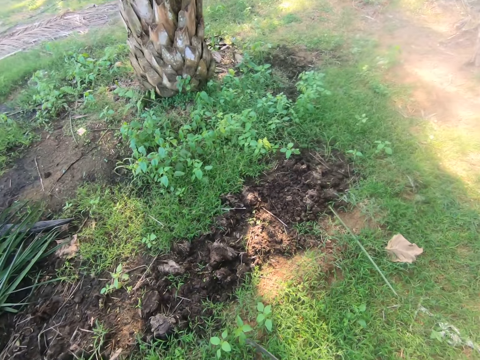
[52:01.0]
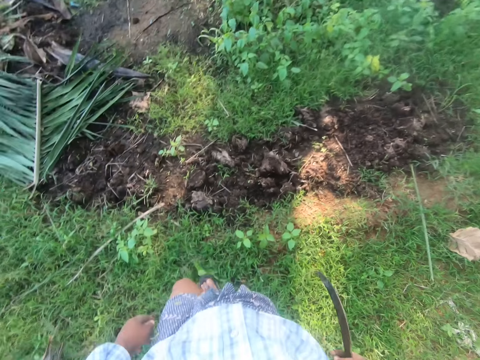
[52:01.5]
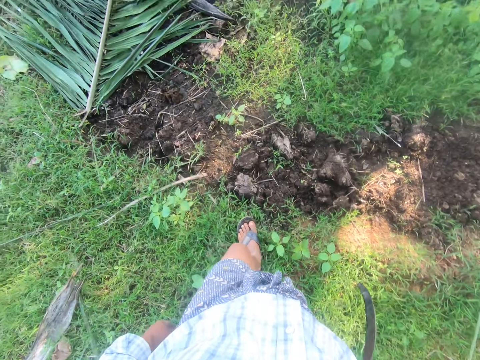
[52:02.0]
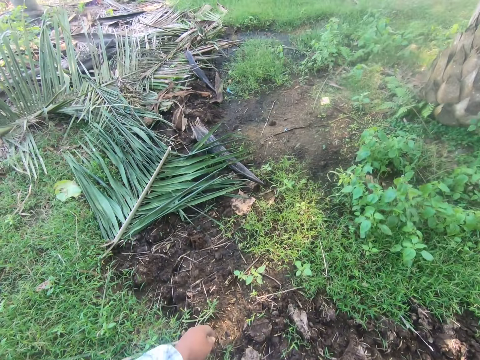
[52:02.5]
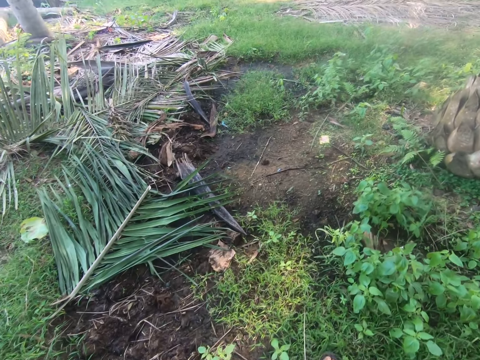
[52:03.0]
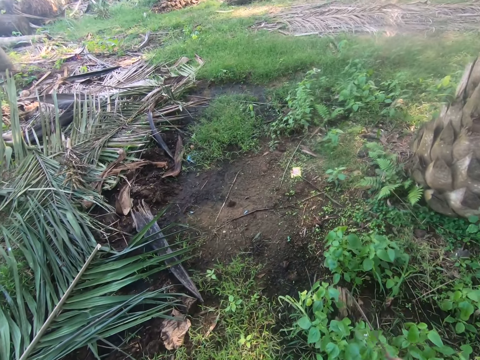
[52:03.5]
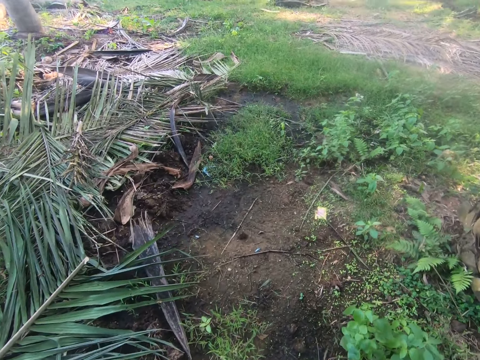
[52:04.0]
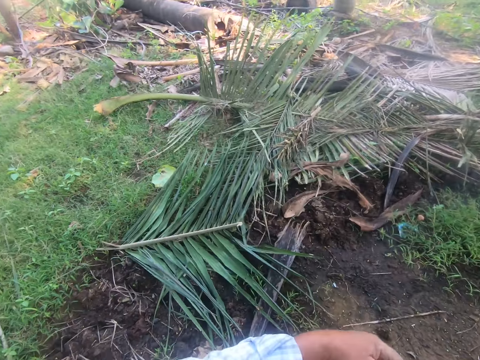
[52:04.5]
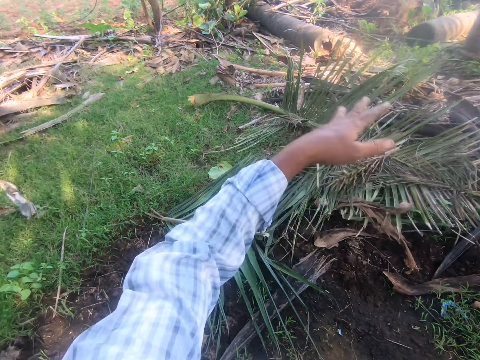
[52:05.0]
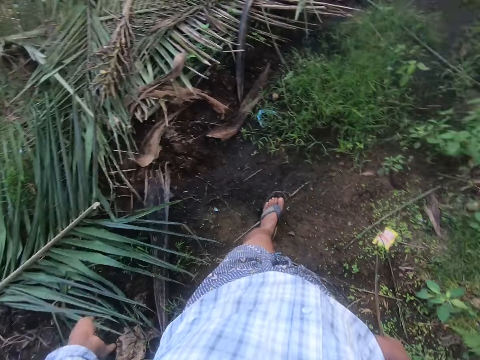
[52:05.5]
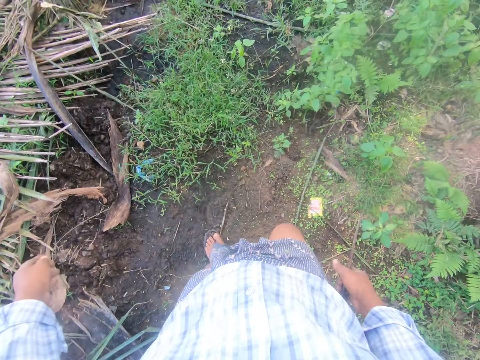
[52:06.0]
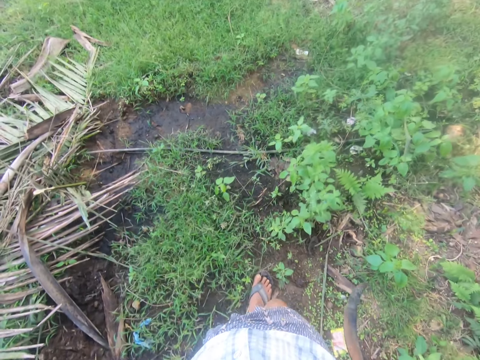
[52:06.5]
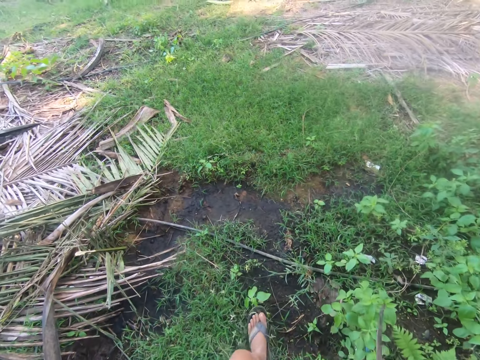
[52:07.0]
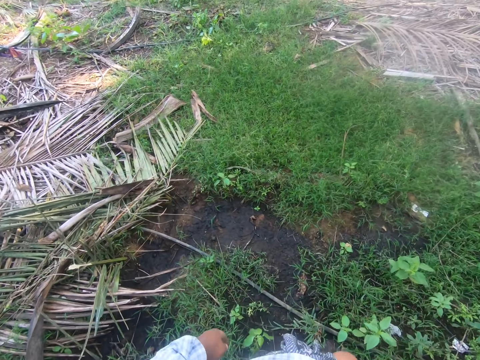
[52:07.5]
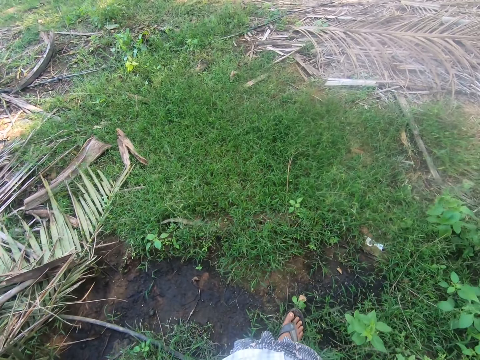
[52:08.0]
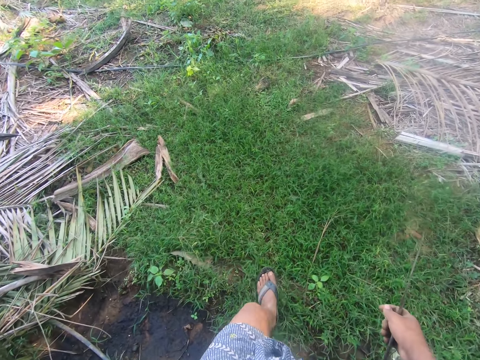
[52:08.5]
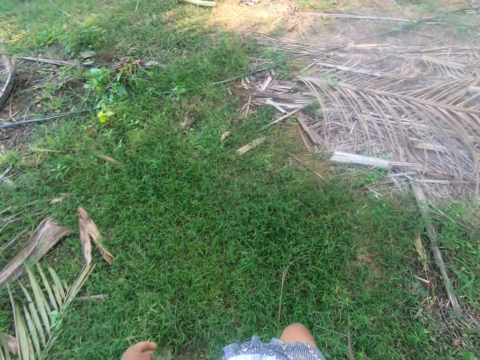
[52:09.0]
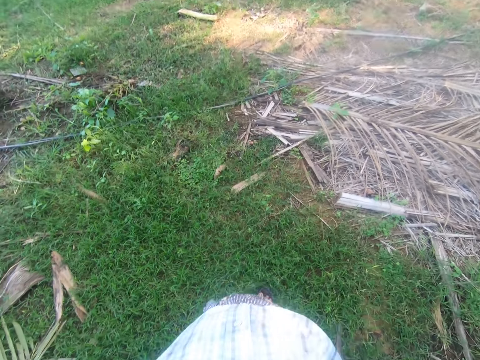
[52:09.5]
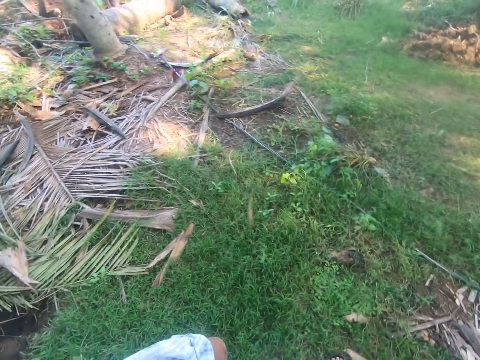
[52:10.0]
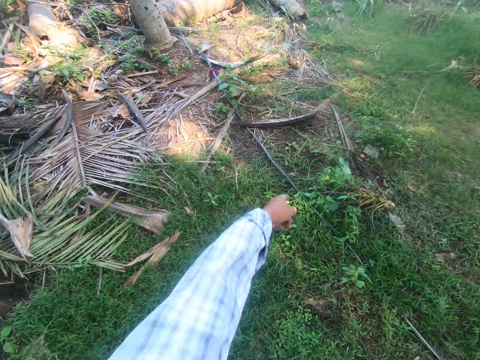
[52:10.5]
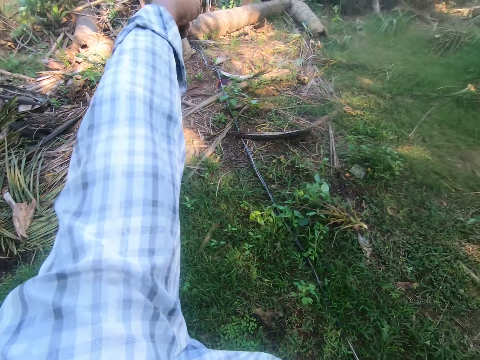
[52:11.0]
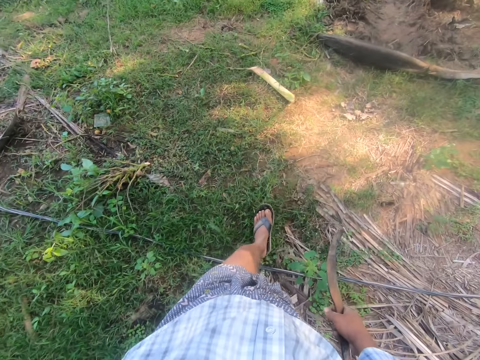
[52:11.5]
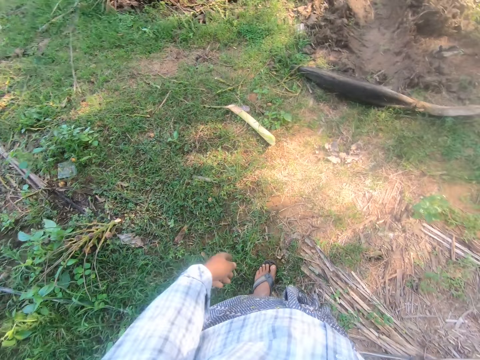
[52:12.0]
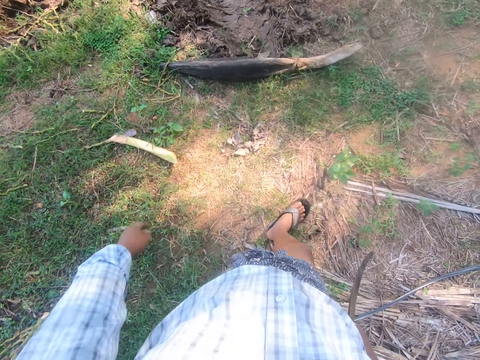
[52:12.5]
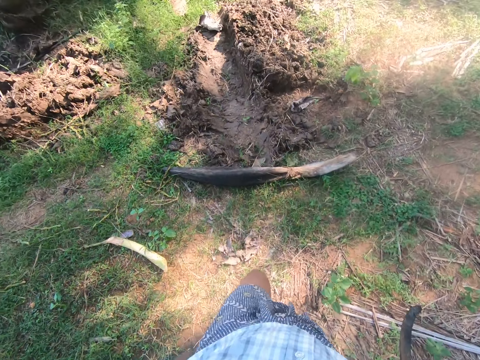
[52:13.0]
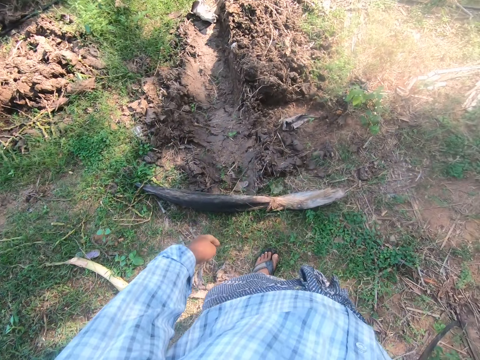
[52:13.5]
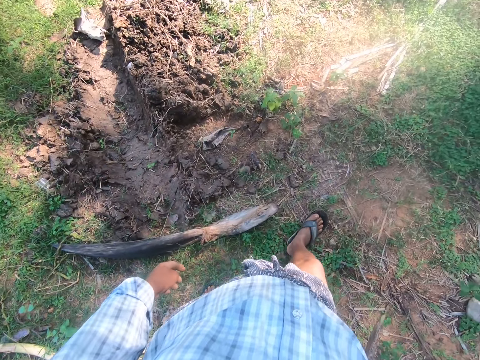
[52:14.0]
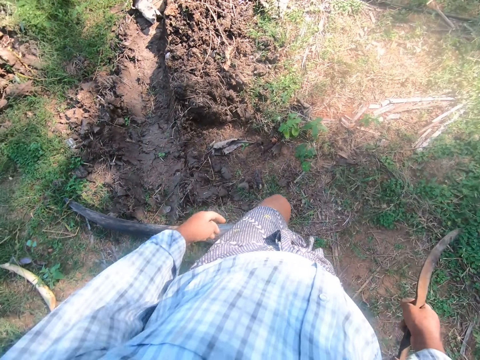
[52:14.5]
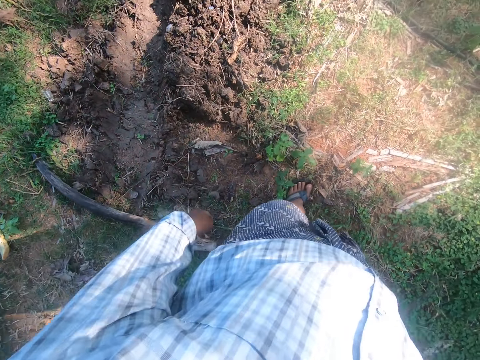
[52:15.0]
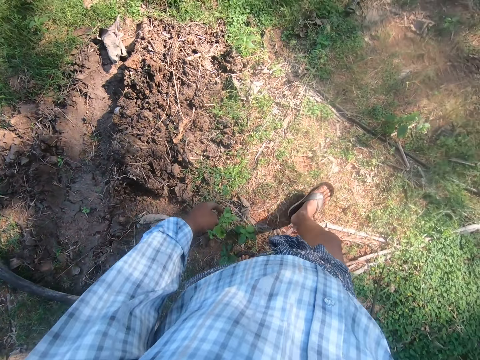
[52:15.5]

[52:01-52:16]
The camera wearer walks through the plantation. They use gestures and look around. They walk around, use gestures and walk around.

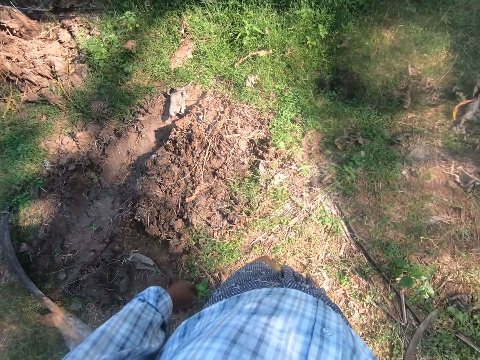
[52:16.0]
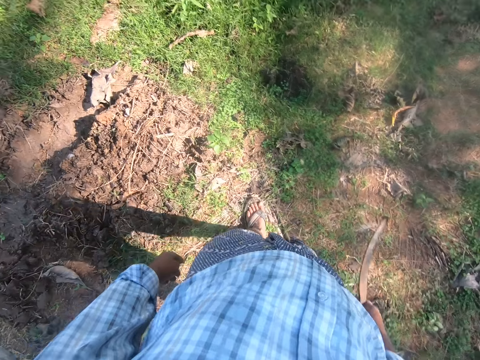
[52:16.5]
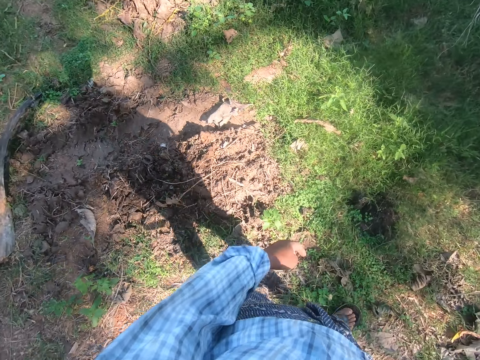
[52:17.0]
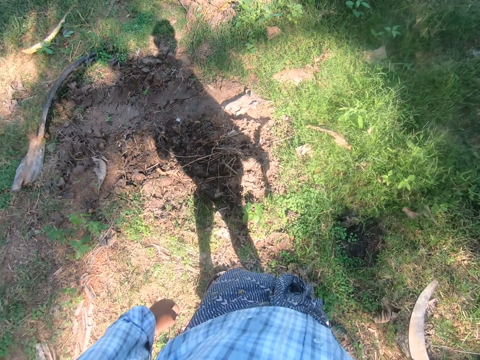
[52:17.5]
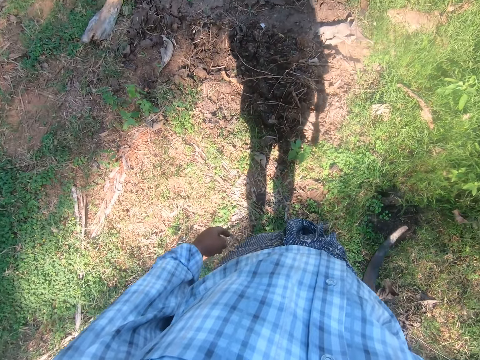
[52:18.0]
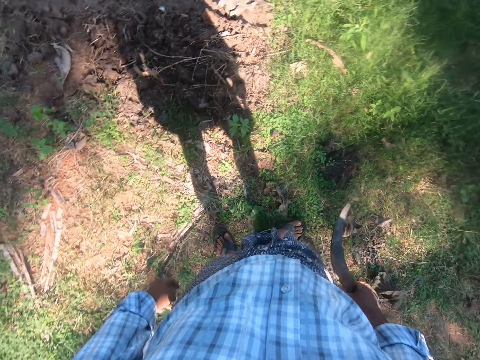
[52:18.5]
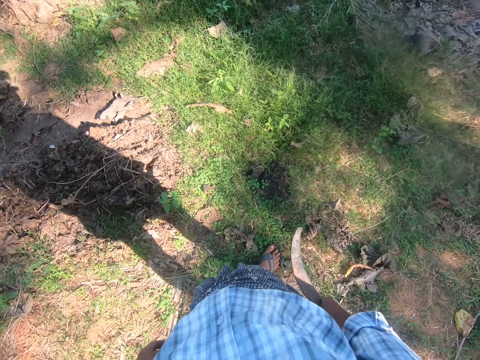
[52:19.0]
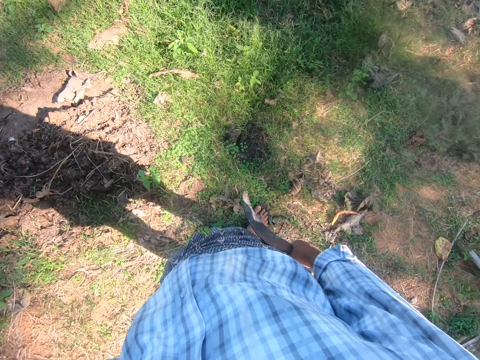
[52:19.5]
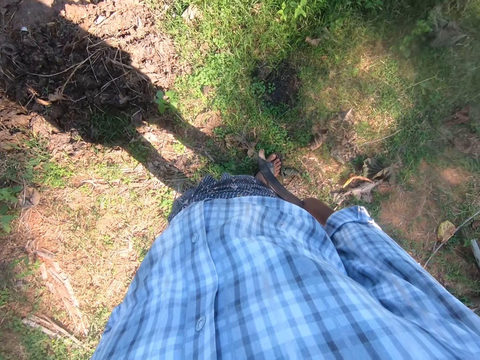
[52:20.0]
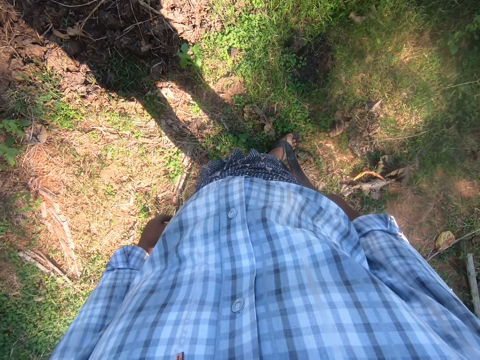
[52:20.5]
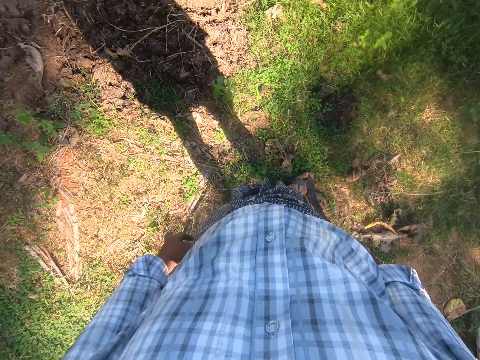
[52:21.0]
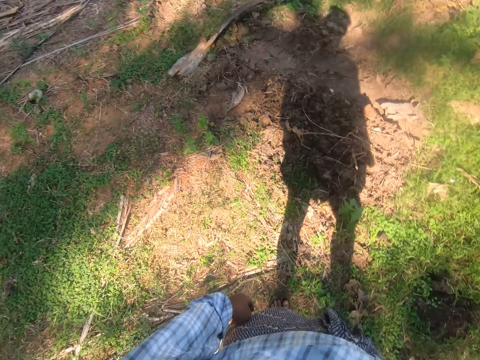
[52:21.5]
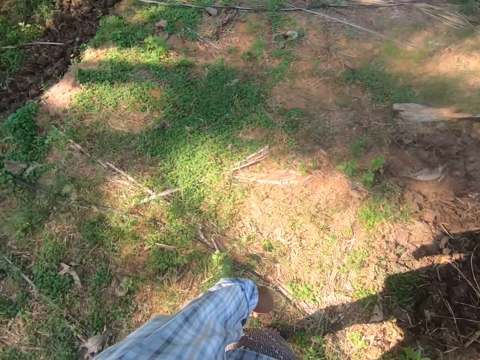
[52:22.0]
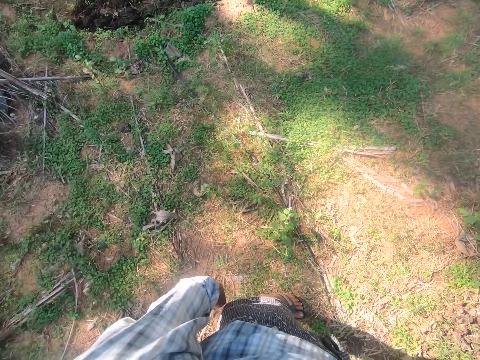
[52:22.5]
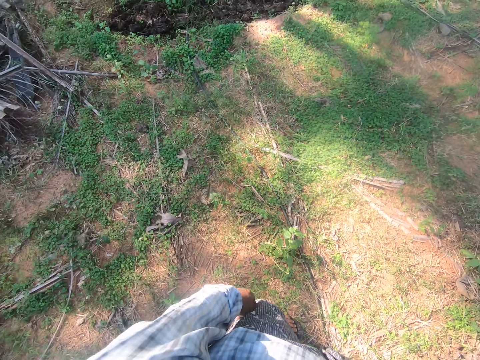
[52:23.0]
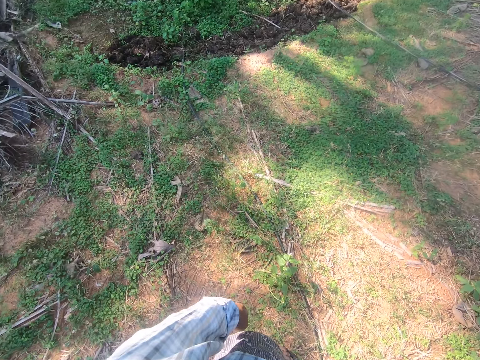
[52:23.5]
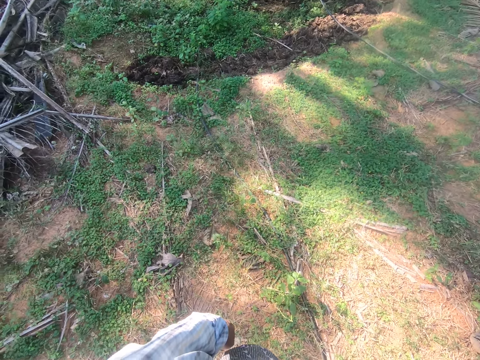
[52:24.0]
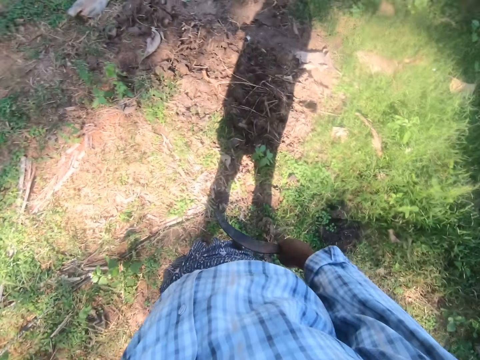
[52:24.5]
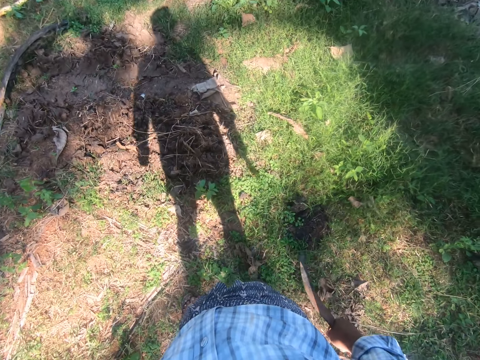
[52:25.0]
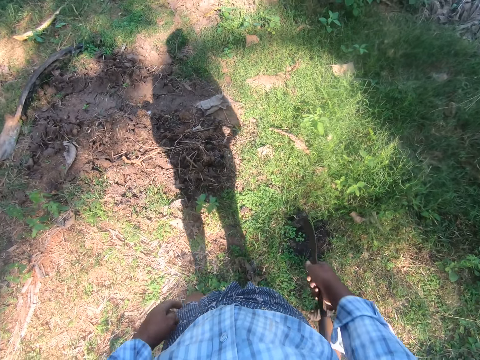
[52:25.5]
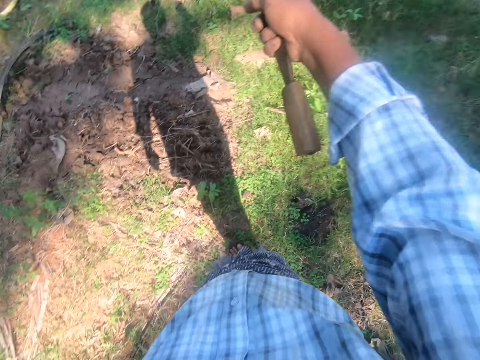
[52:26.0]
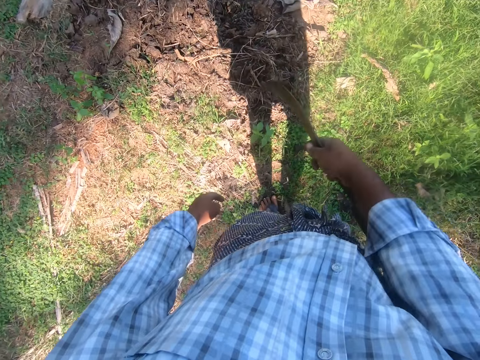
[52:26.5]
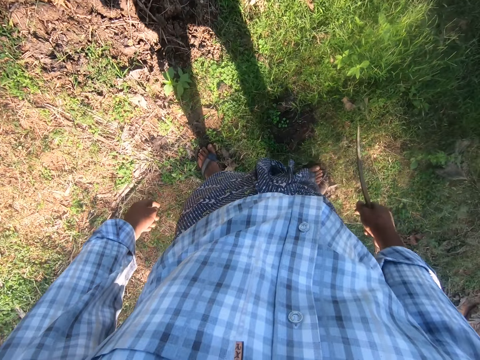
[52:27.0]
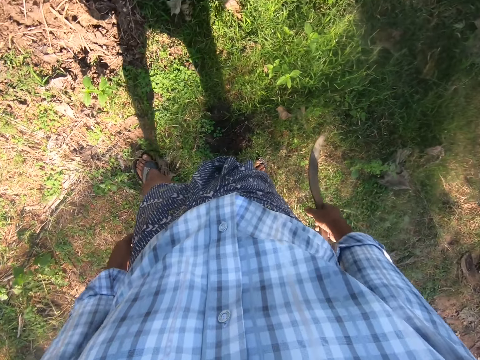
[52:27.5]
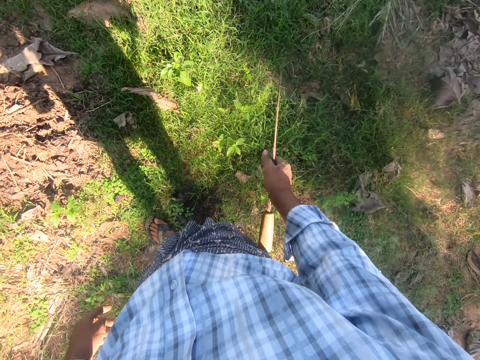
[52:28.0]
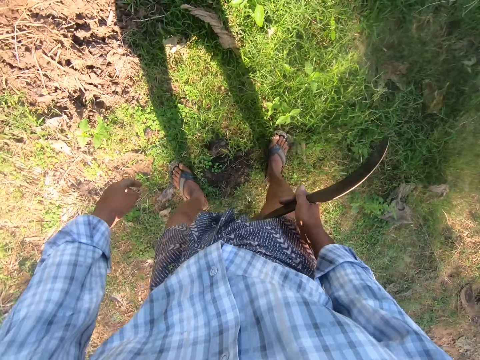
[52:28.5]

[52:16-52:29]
The camera wearer looks around, moves around and looks around. They use gestures and move around.
